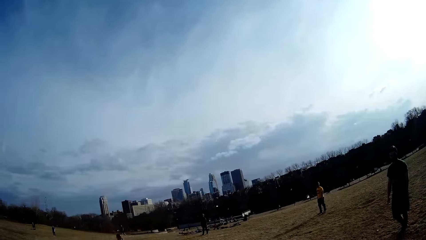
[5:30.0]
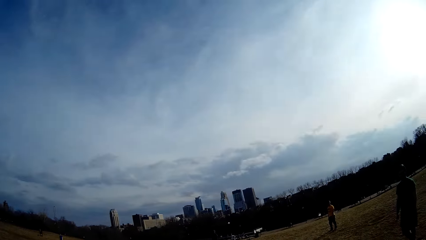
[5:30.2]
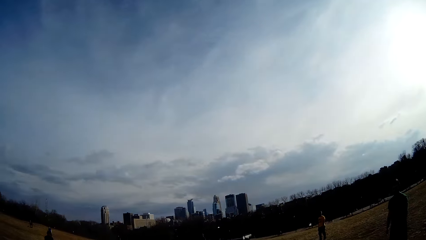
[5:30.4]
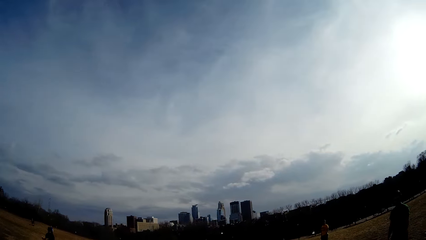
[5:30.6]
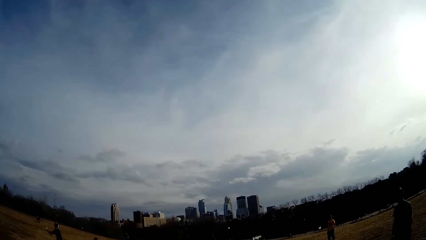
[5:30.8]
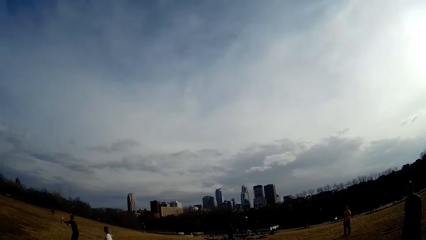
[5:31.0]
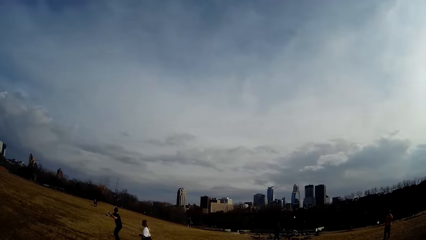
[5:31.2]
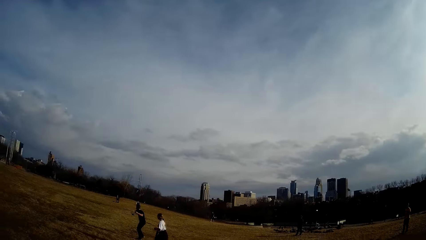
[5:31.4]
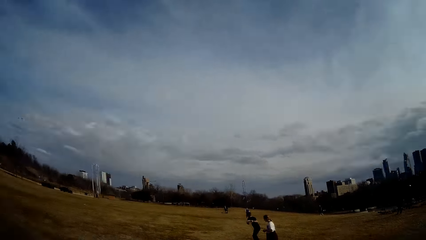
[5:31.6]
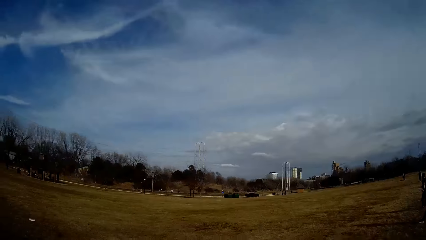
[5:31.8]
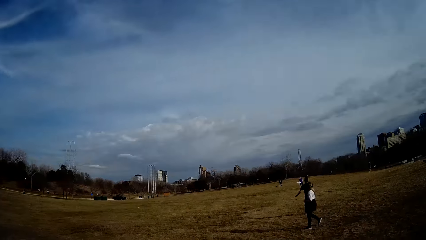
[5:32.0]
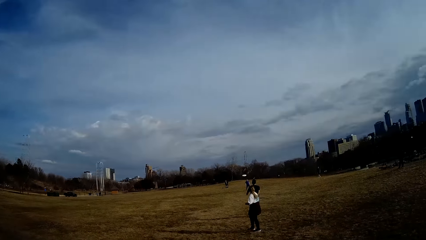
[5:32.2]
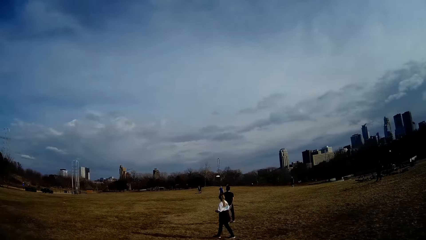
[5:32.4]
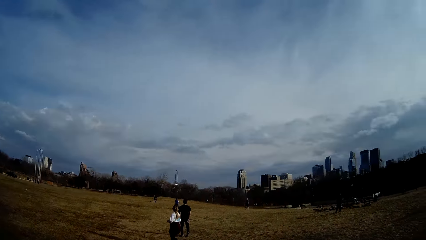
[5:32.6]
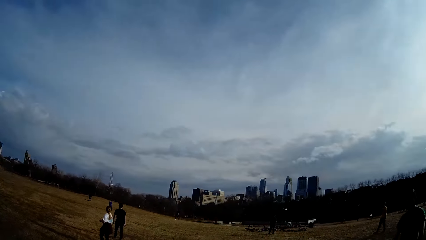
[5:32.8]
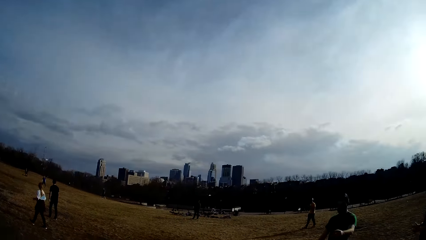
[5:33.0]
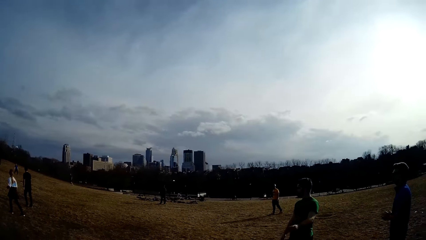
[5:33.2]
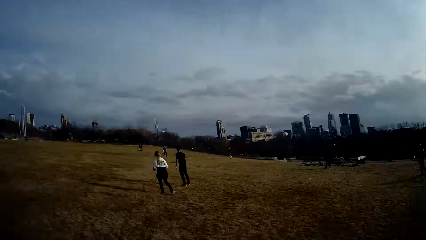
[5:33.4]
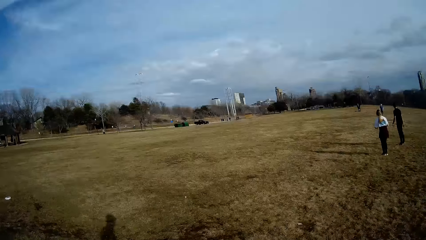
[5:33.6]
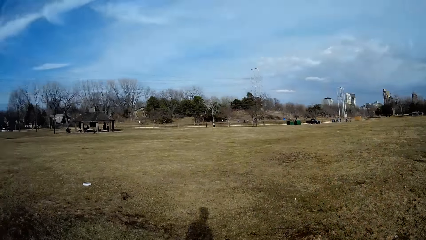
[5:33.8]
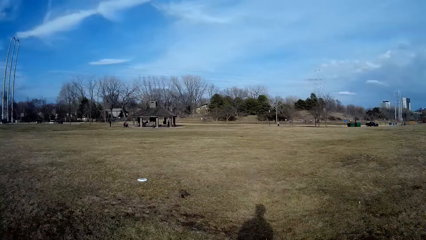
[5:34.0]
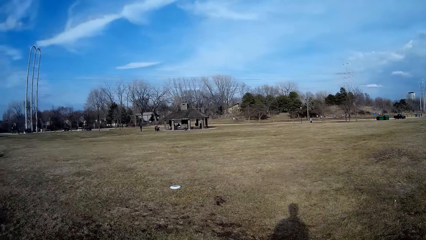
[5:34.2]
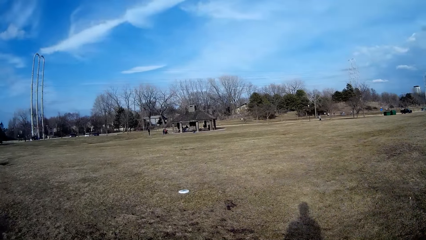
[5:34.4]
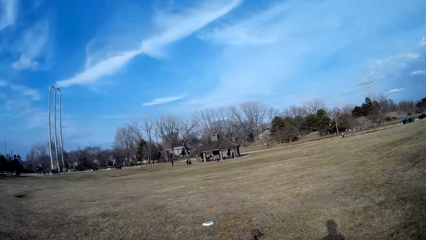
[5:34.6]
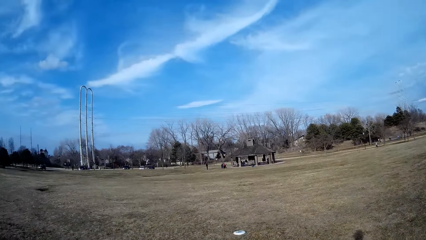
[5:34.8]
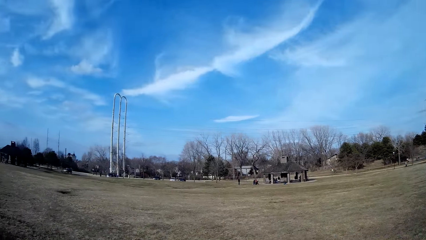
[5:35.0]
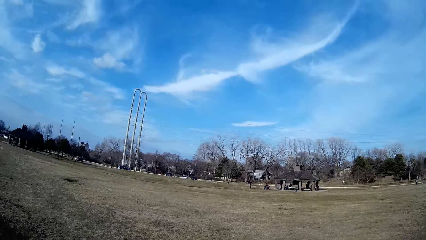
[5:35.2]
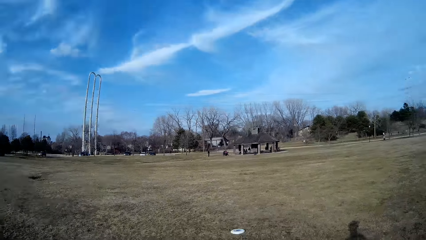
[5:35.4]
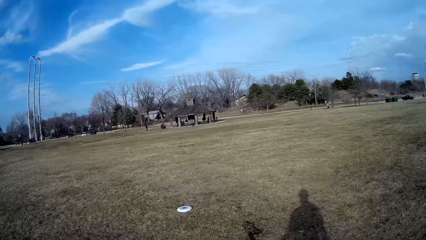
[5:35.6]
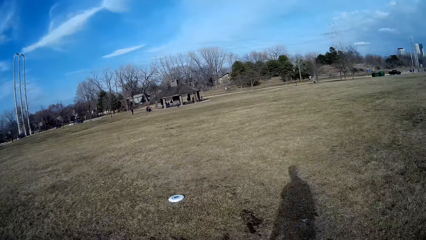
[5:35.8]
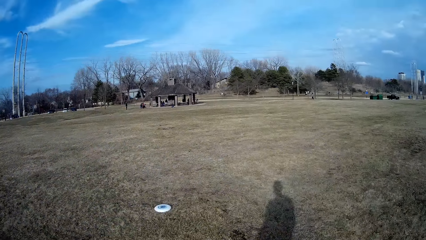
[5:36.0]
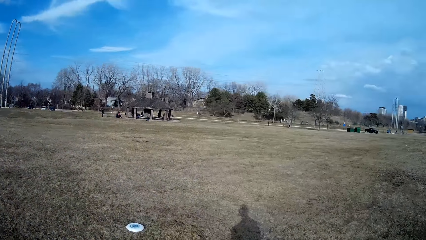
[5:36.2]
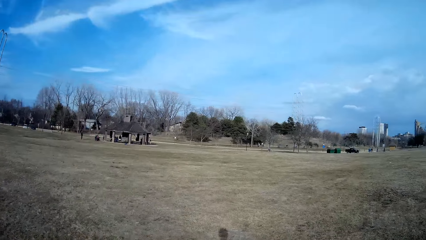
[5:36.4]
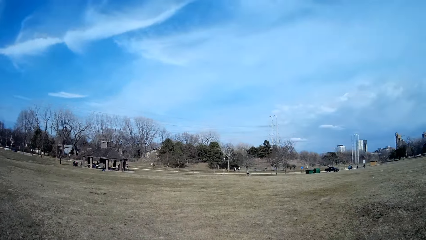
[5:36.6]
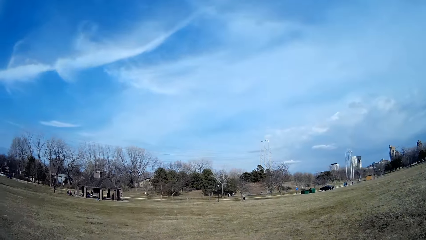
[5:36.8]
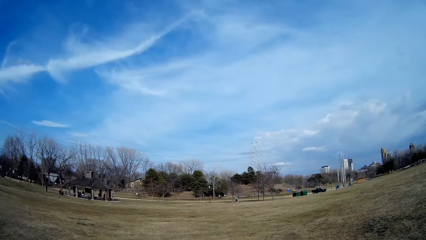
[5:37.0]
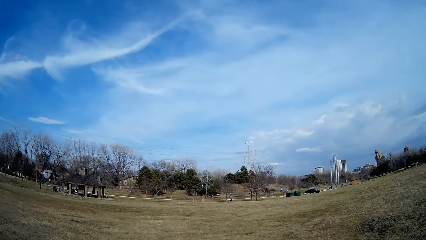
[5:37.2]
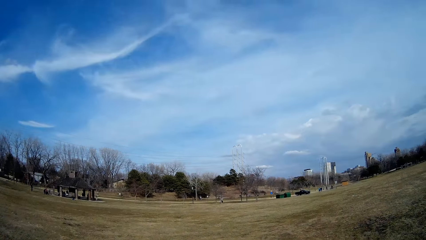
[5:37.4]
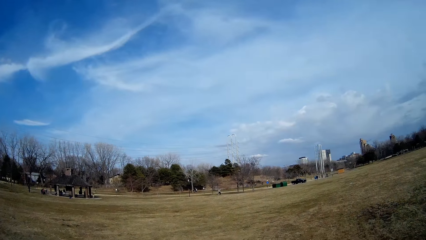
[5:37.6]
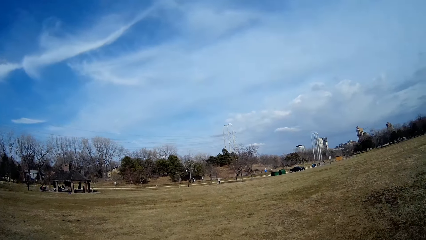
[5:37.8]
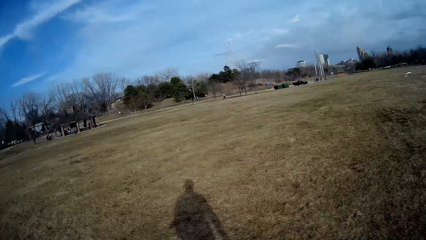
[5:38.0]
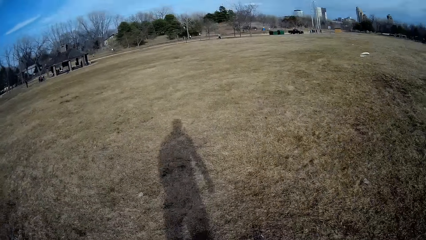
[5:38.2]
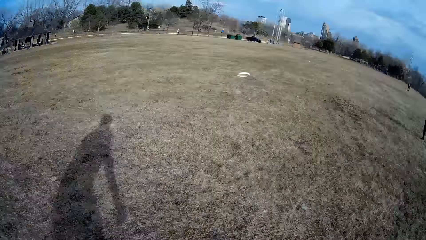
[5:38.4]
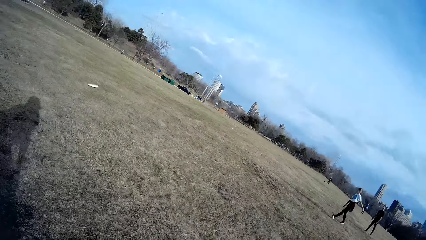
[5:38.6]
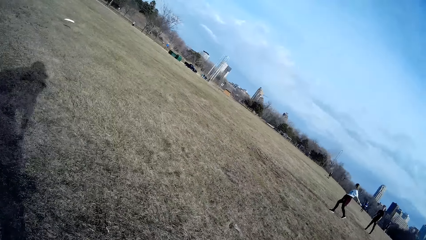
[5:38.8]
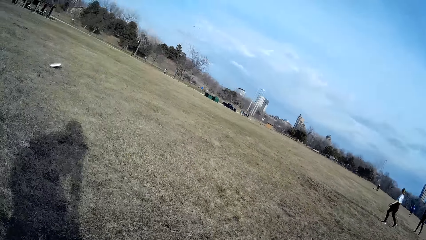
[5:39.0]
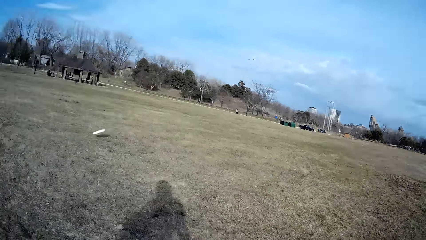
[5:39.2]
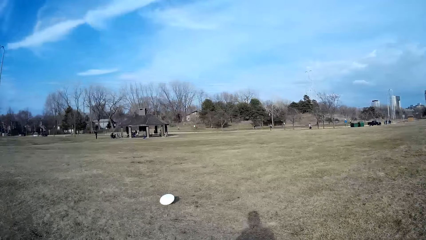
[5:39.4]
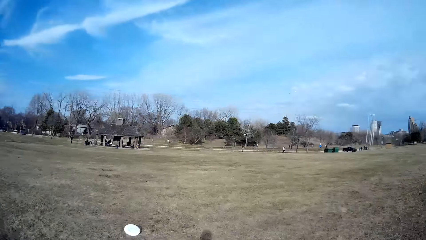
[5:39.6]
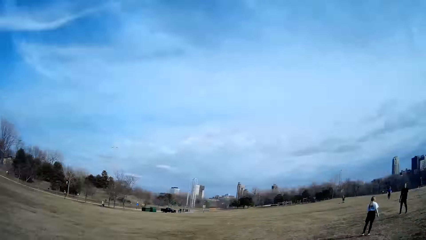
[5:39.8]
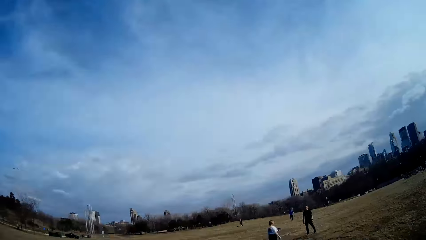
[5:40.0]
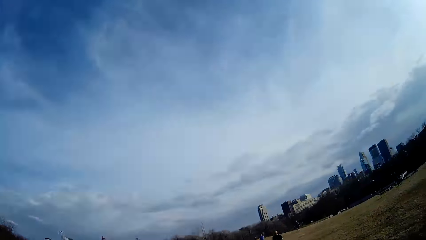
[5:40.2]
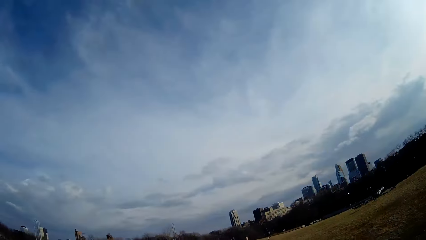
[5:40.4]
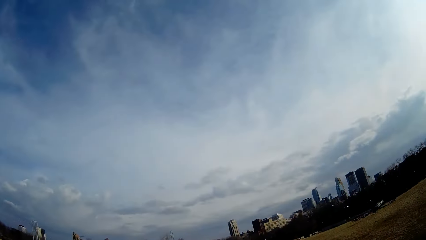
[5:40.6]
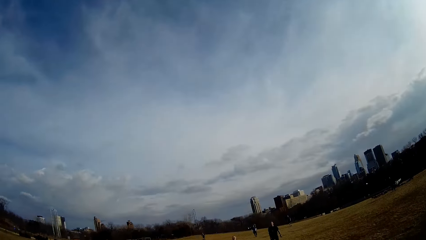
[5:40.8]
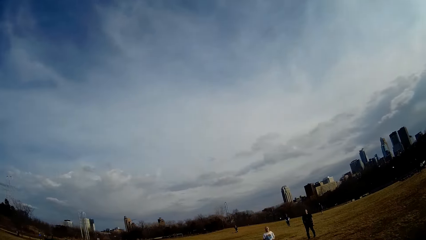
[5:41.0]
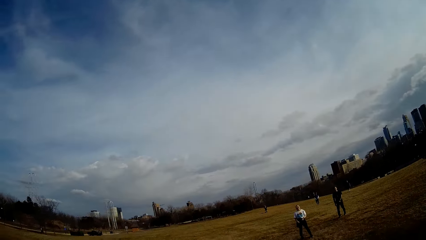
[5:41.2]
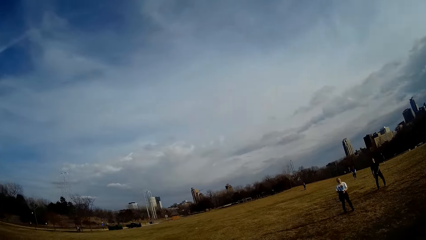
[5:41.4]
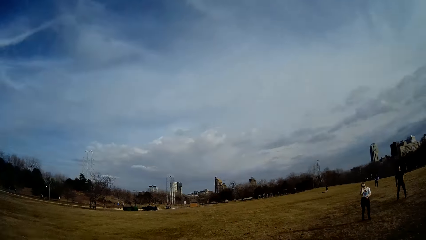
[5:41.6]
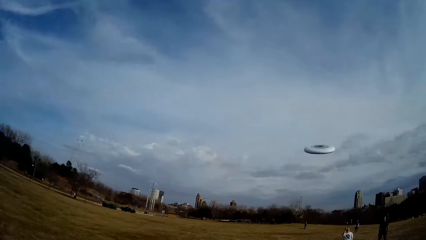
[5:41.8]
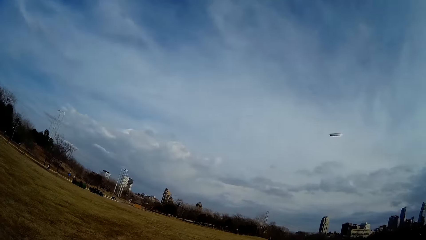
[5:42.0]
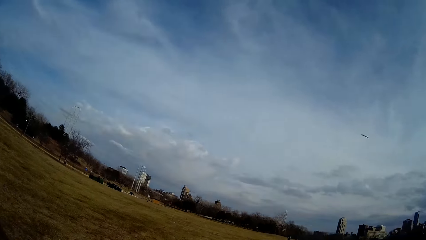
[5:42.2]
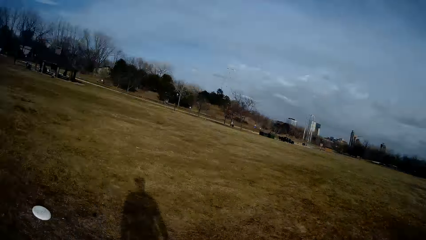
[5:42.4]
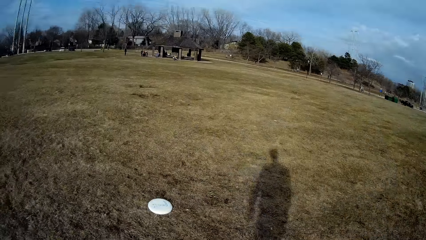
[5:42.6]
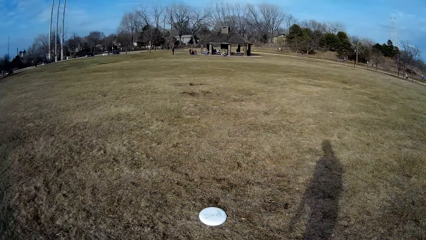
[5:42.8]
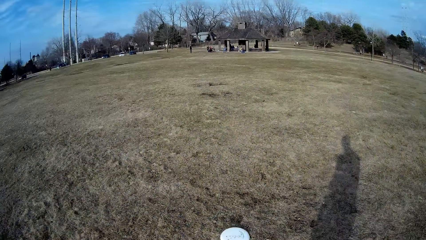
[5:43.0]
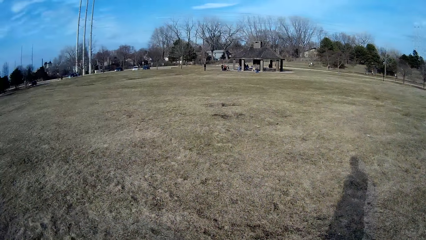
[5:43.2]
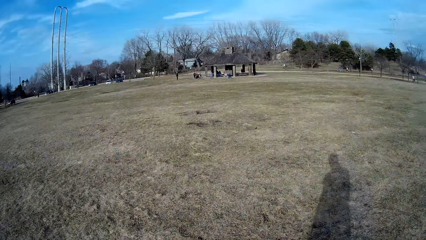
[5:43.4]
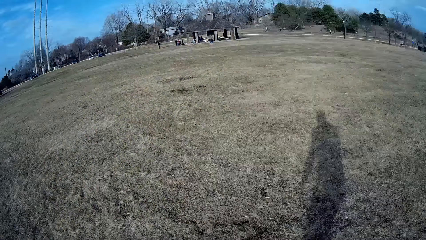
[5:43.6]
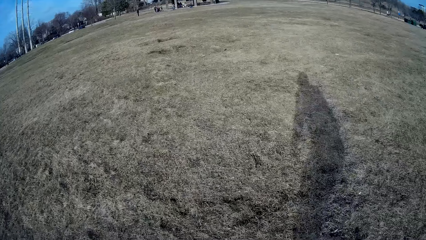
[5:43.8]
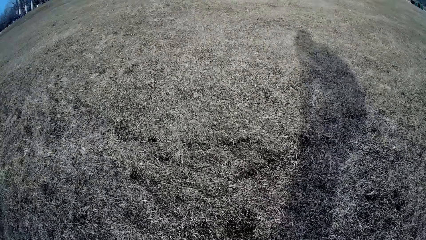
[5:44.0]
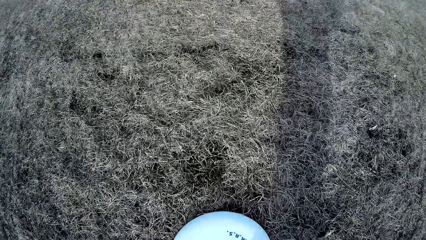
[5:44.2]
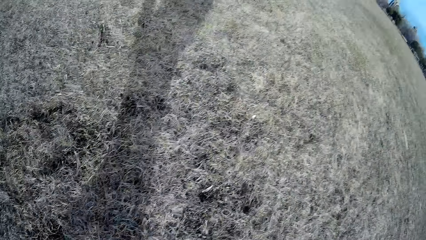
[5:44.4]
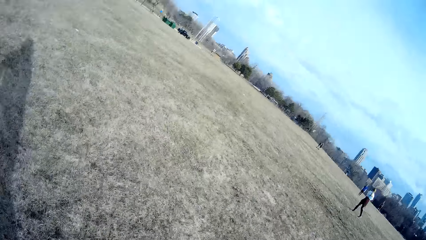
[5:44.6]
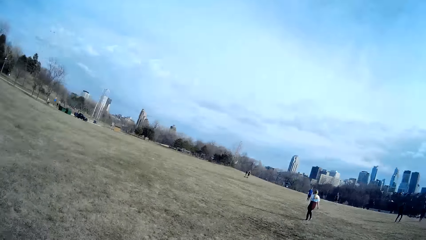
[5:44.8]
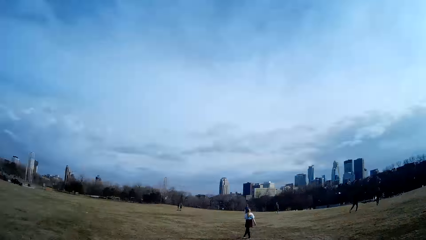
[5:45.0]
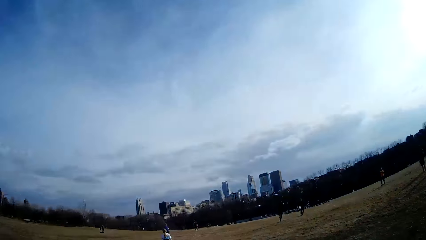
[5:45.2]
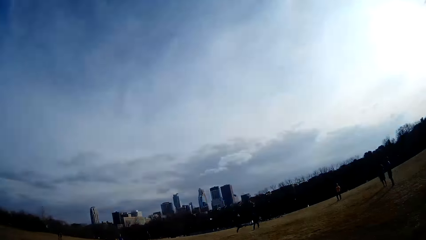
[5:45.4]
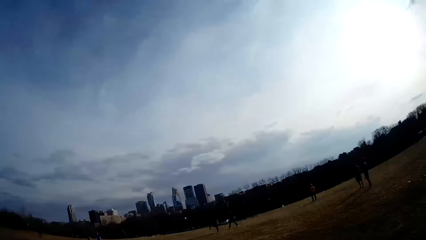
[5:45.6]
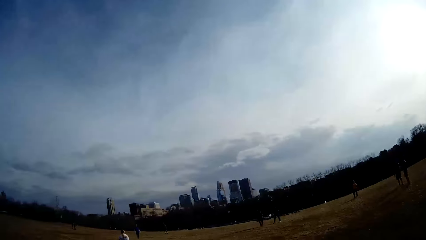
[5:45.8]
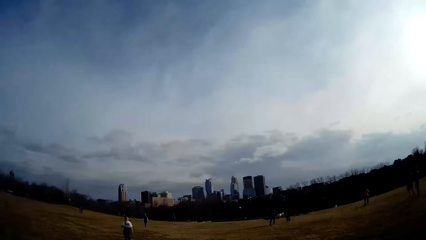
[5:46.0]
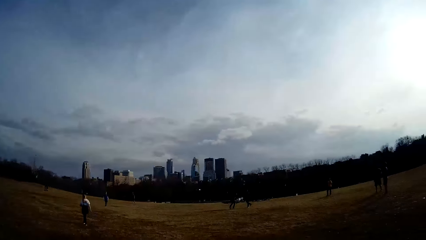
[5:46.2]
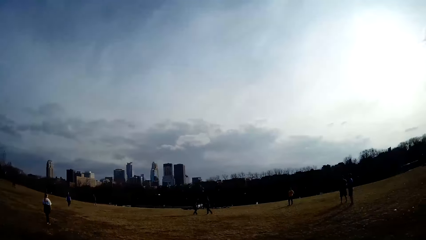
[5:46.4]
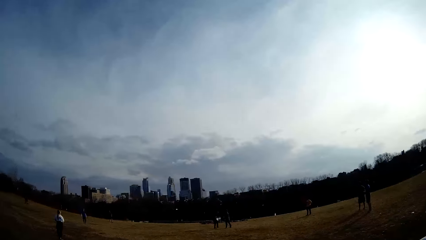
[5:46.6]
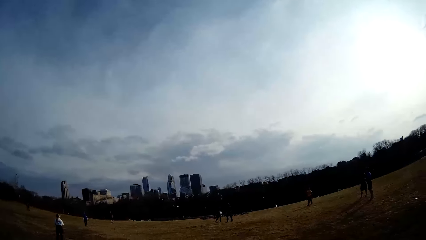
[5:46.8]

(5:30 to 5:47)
The camera wearer walks towards a ball on the field. They fling the ball in the air. They pick up the ball on the field.
